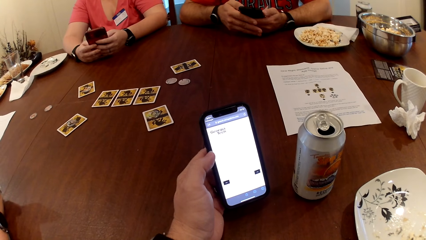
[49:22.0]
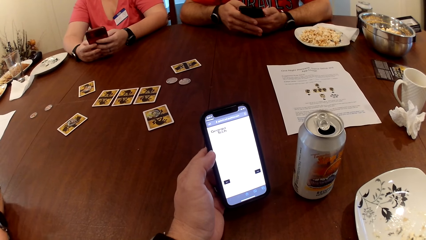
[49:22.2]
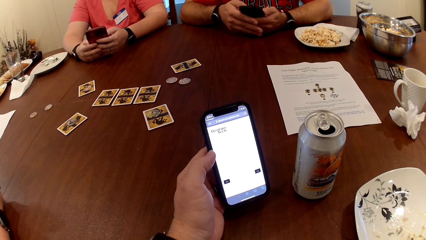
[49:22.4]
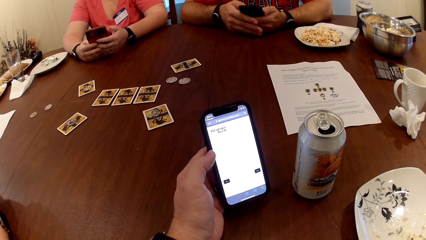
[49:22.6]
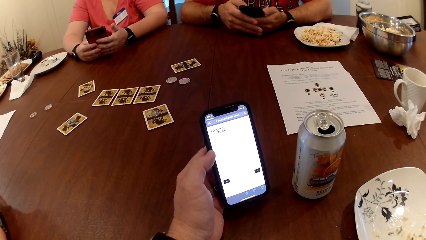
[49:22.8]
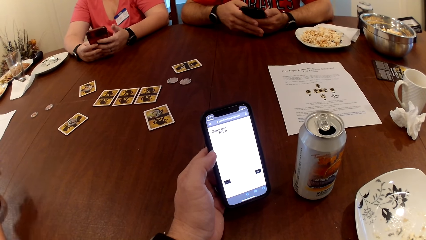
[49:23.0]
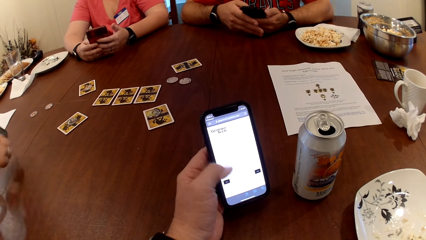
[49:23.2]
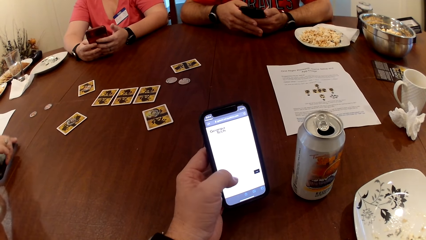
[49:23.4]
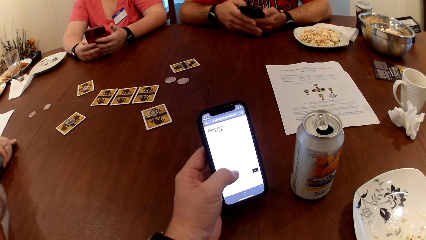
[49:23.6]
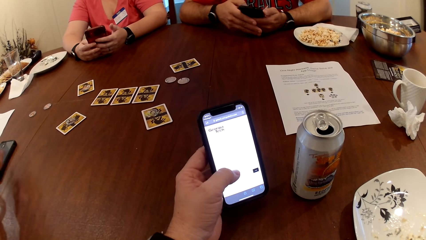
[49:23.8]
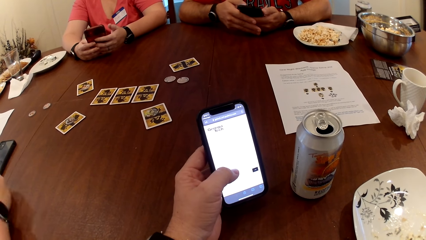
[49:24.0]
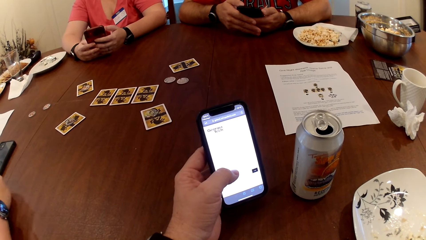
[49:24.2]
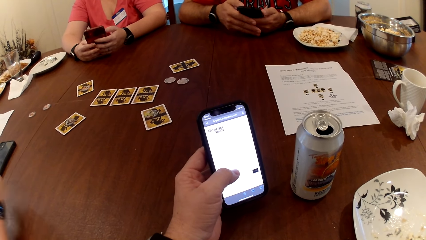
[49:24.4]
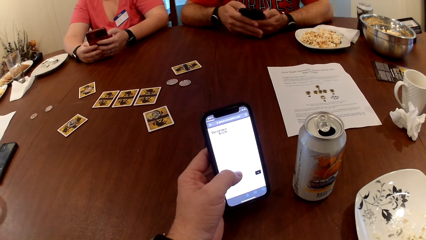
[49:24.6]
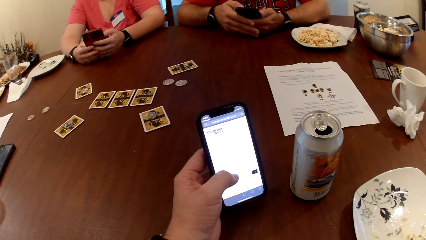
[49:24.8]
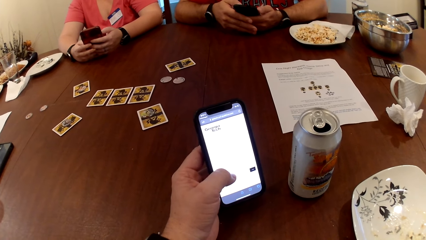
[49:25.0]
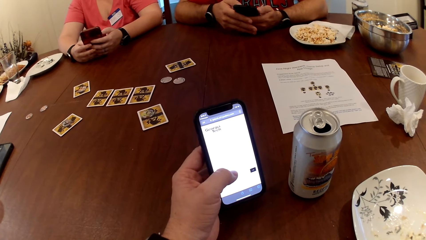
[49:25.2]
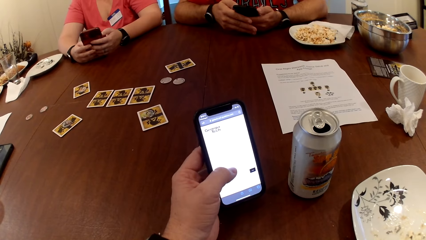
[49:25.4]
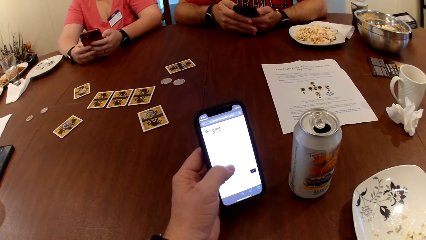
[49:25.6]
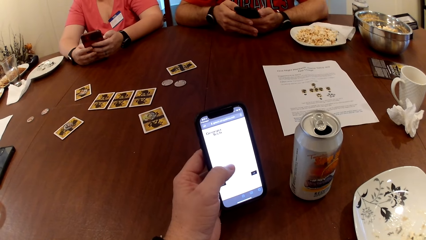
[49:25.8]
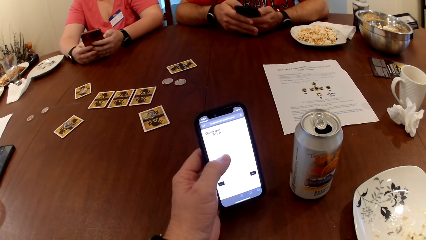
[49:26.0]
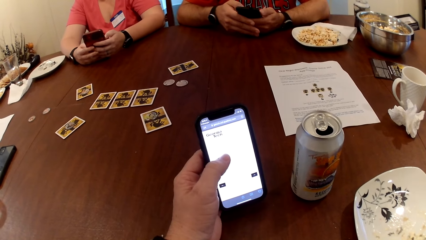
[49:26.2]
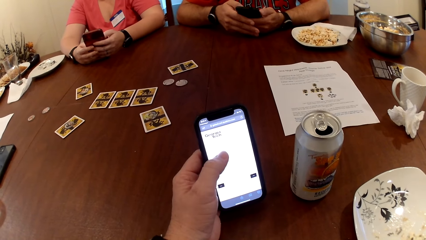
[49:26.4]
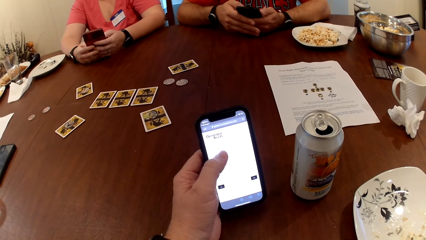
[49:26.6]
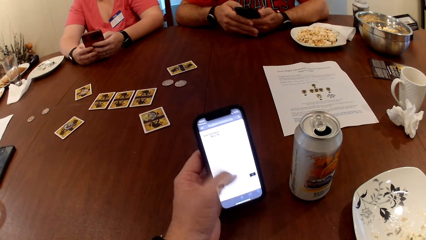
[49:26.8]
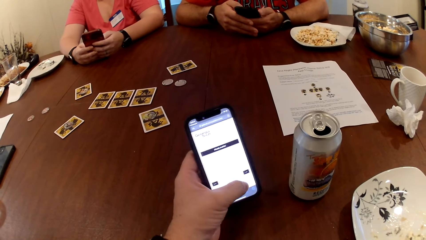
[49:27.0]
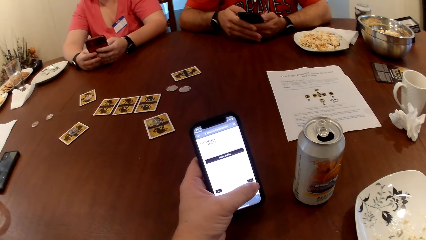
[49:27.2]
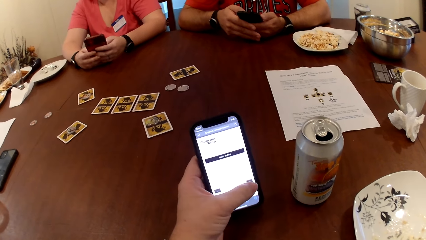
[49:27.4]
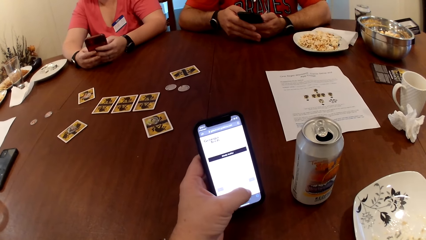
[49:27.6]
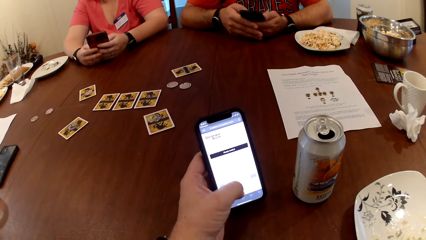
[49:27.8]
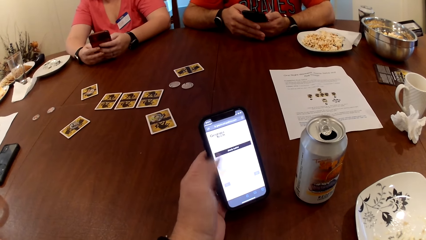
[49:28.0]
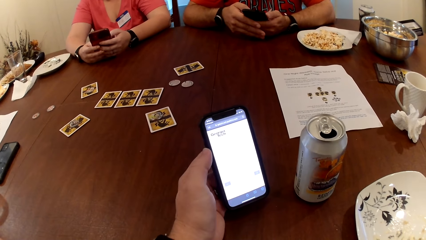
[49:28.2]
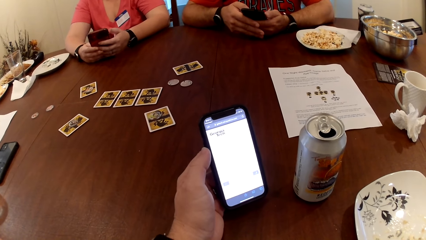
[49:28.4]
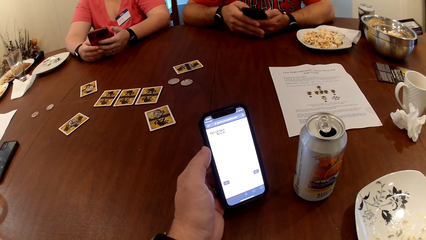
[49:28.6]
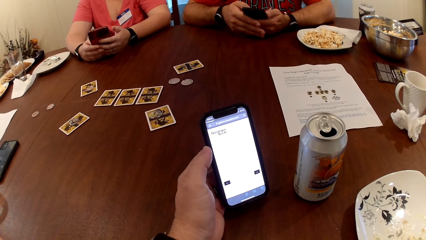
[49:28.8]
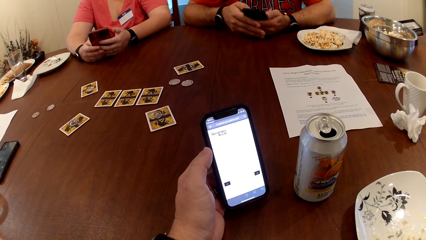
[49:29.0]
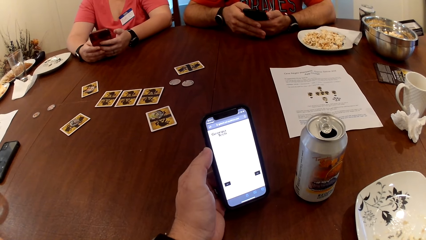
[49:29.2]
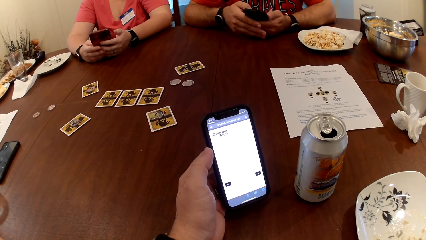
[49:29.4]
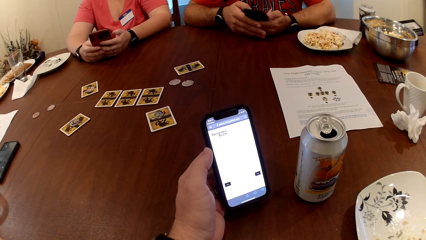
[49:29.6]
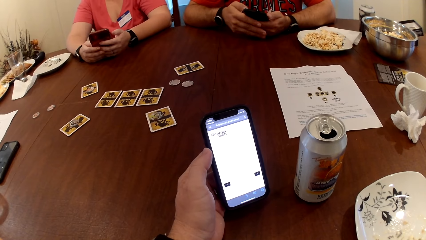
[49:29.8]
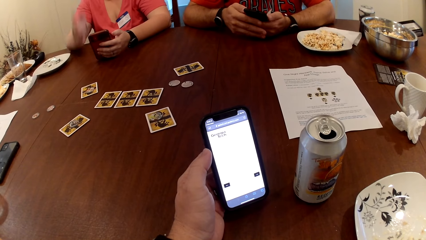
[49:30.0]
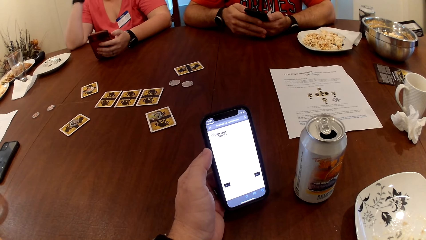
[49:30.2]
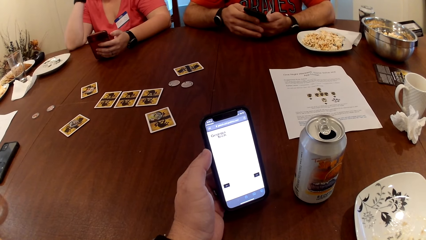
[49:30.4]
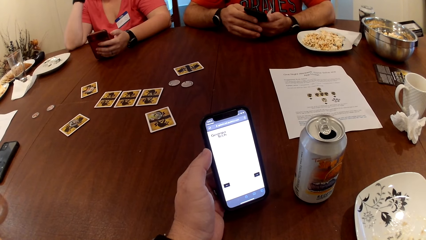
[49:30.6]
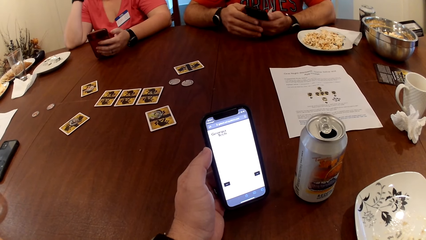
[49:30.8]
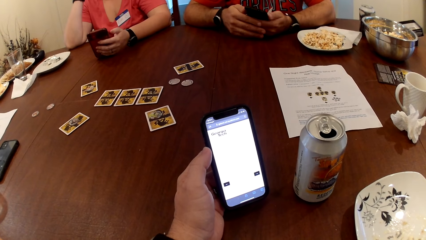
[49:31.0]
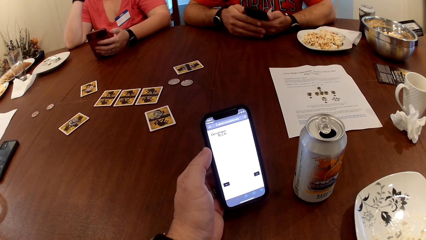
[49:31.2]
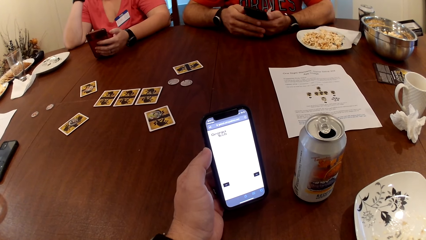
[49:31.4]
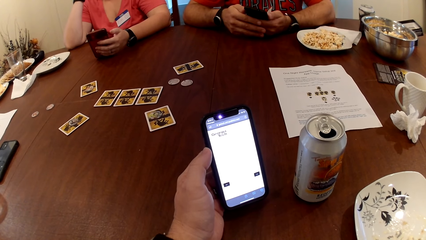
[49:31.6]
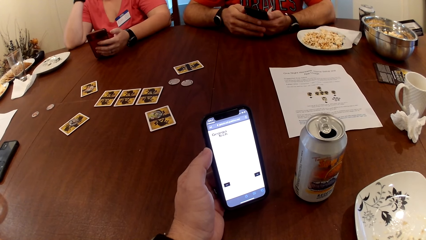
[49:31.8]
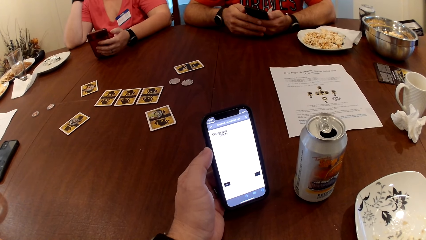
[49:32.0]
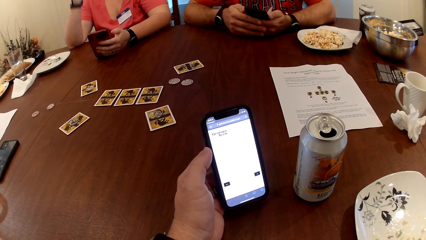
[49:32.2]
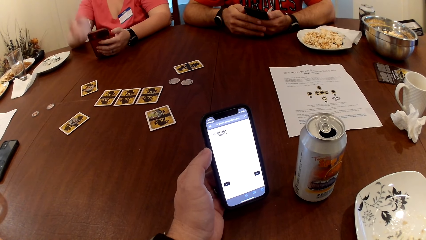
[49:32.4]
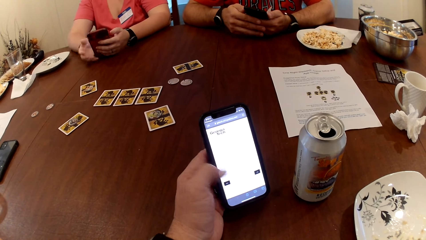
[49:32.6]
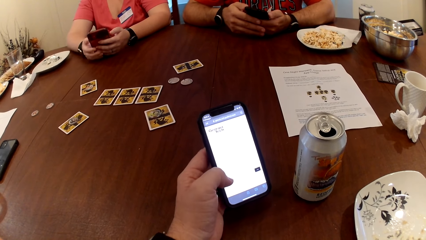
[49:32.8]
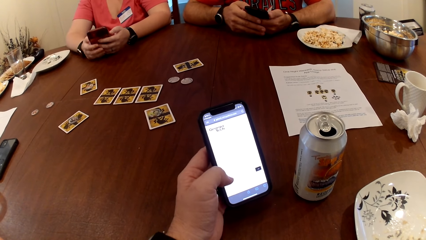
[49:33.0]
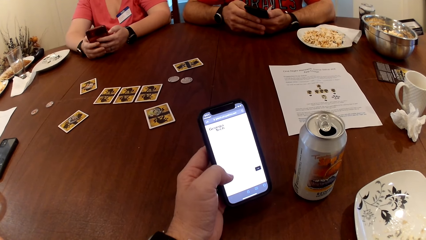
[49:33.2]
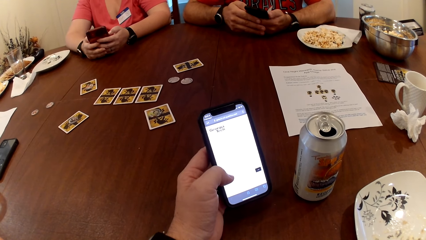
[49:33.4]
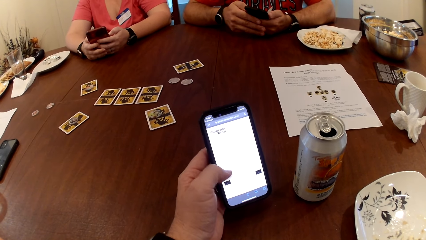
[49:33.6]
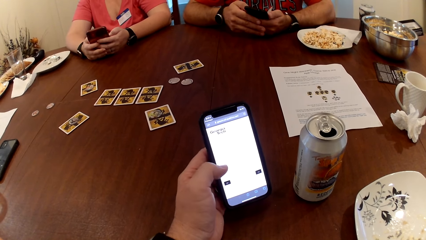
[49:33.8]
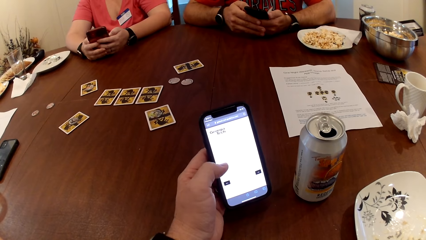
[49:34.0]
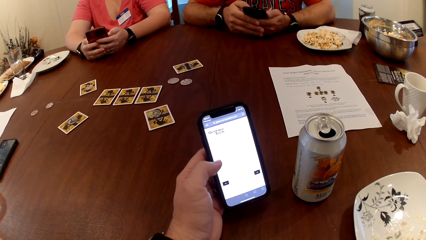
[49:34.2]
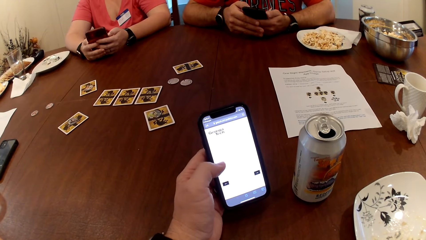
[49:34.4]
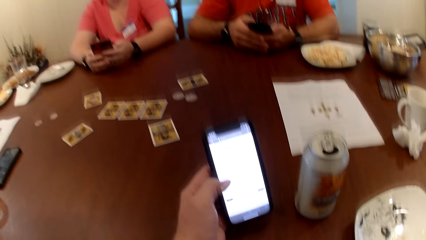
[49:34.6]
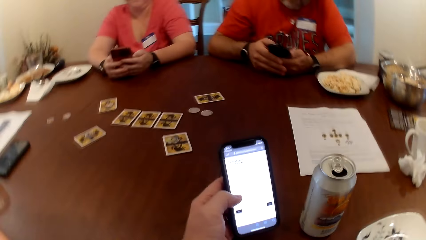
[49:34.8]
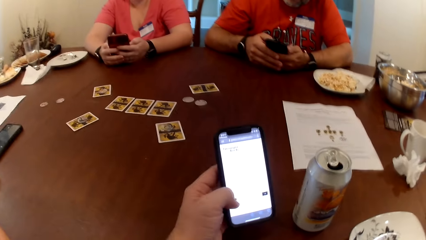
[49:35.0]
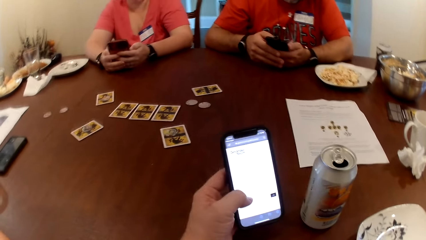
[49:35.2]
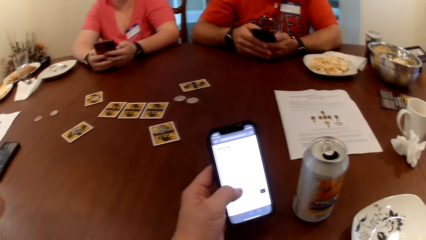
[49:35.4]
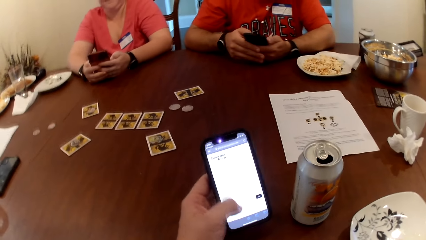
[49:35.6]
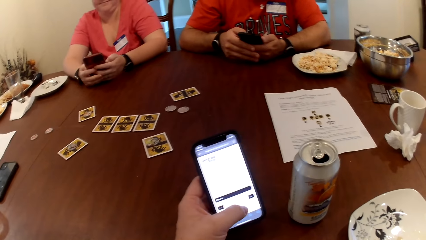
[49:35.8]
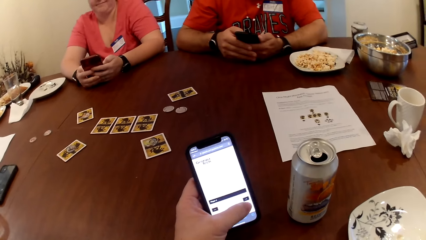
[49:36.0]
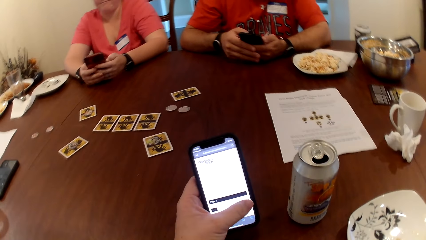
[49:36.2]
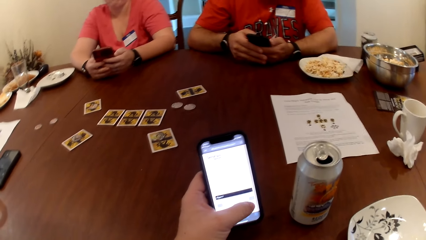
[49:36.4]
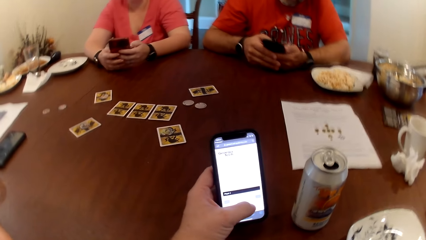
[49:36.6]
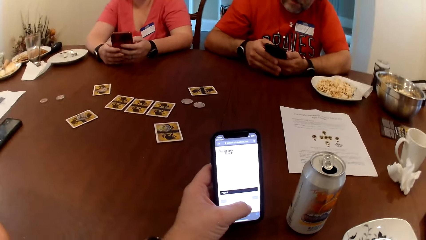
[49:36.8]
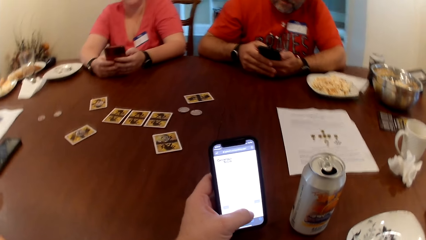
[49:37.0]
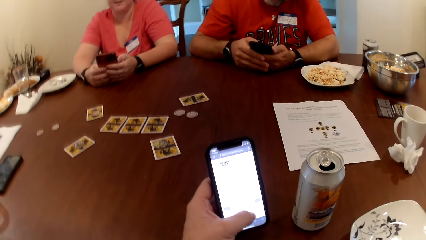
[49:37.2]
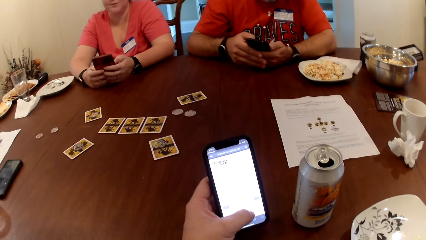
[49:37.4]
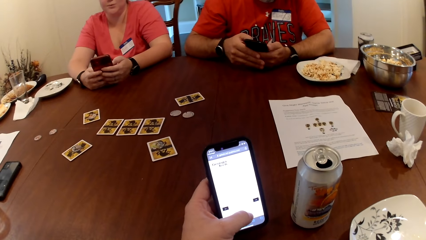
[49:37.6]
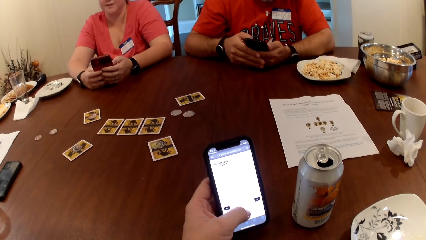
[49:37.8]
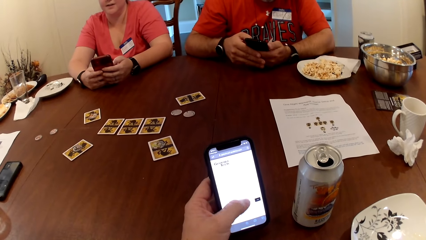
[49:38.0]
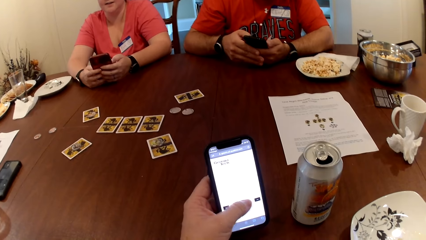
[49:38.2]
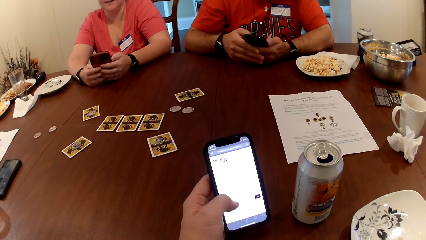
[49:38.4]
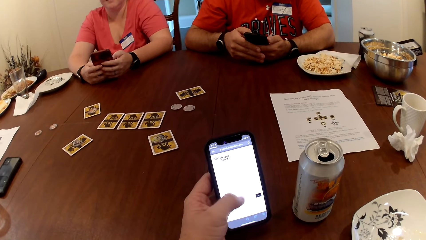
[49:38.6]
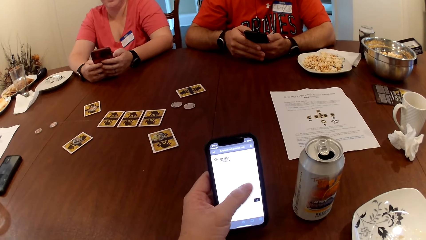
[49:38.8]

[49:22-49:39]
The woman drops the phone on the table with her right hand.
